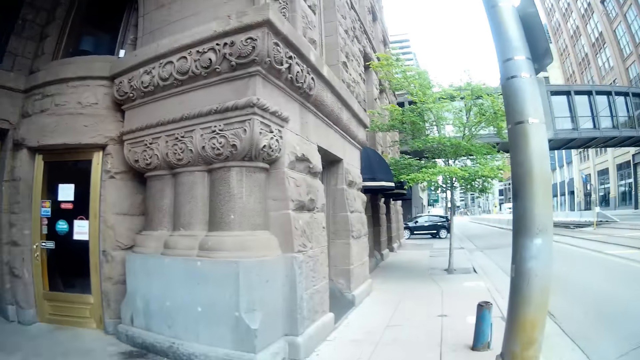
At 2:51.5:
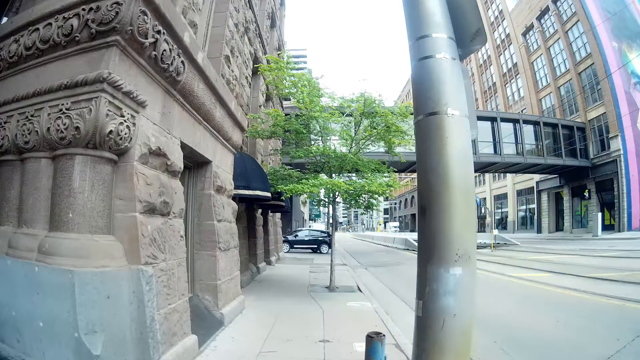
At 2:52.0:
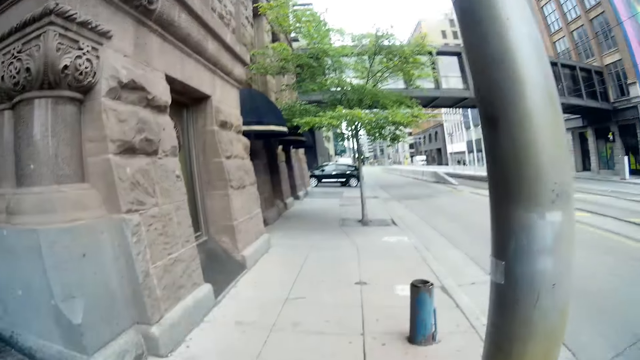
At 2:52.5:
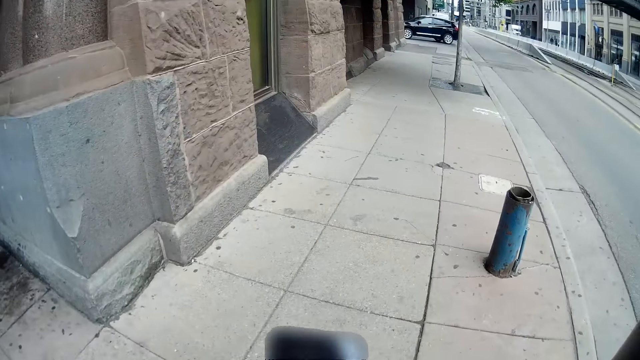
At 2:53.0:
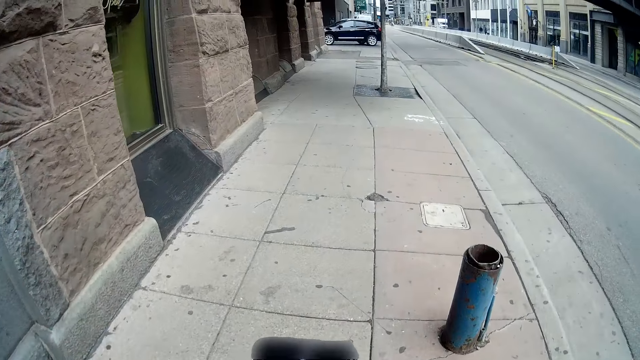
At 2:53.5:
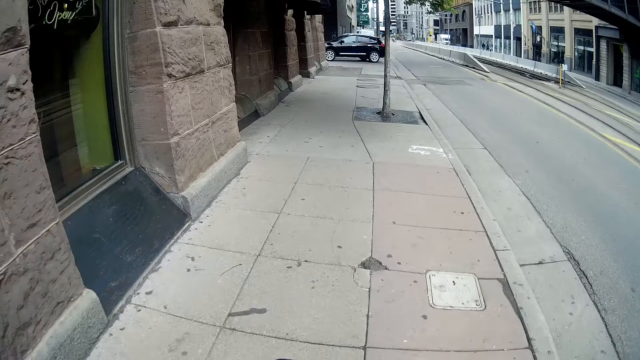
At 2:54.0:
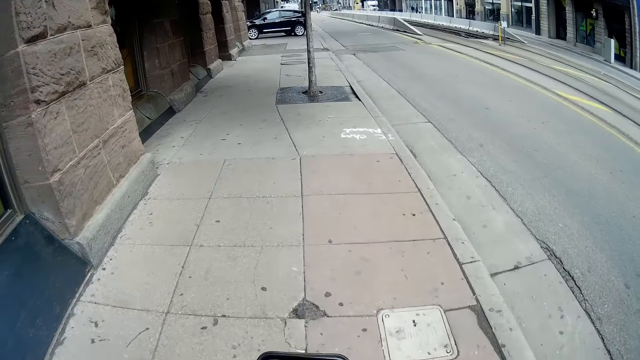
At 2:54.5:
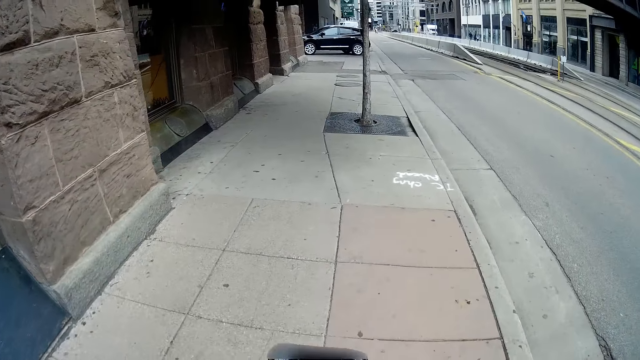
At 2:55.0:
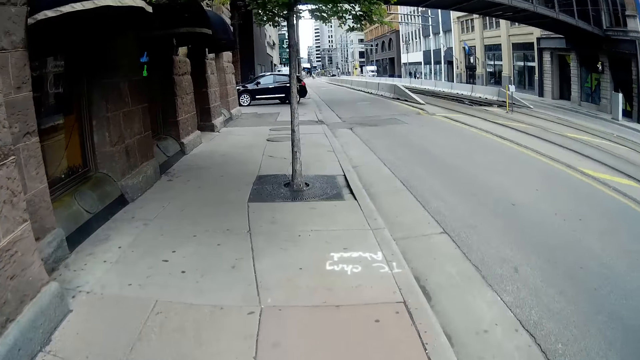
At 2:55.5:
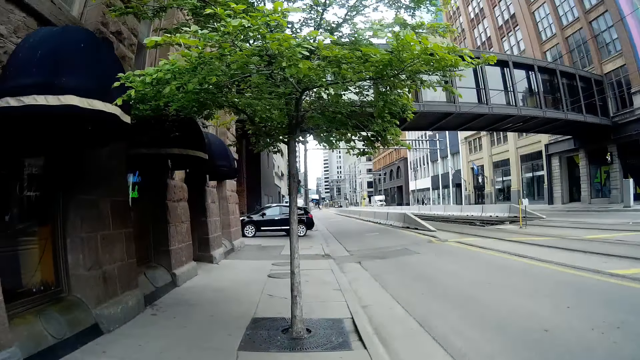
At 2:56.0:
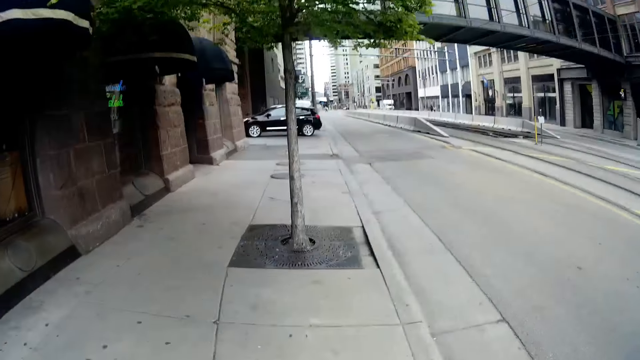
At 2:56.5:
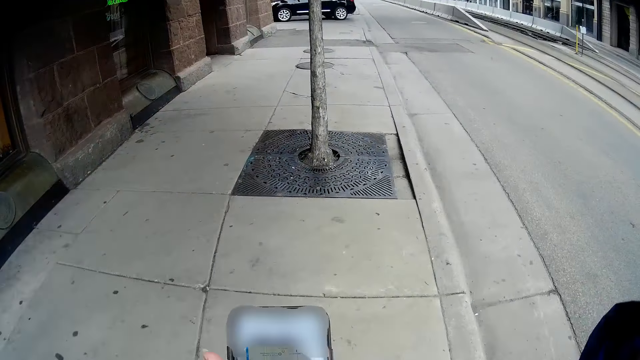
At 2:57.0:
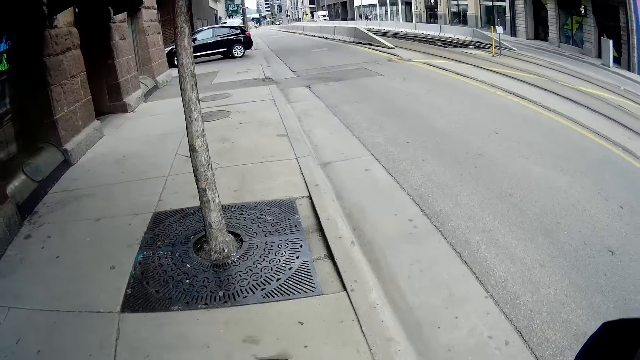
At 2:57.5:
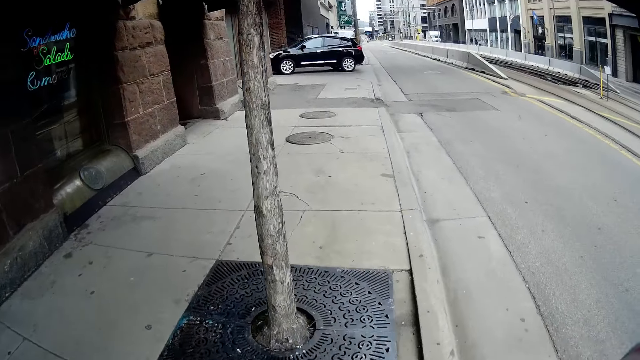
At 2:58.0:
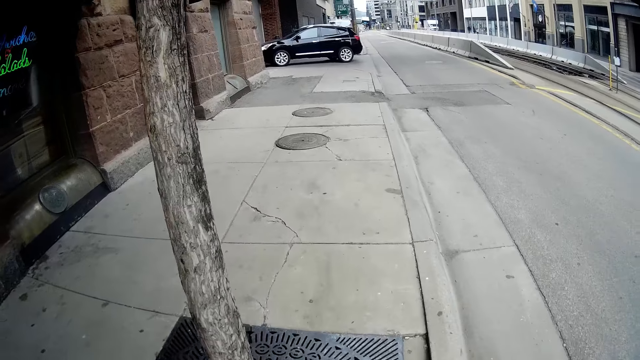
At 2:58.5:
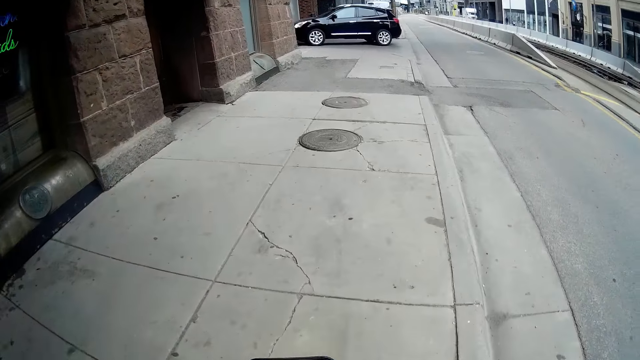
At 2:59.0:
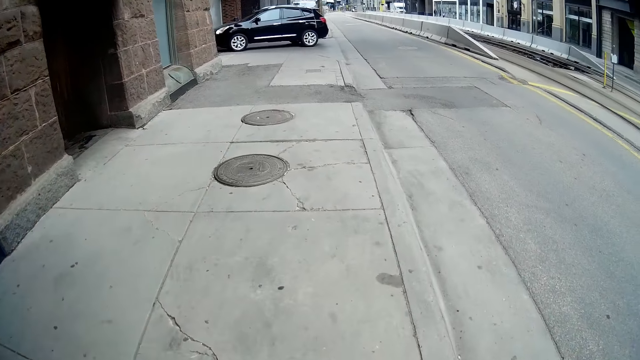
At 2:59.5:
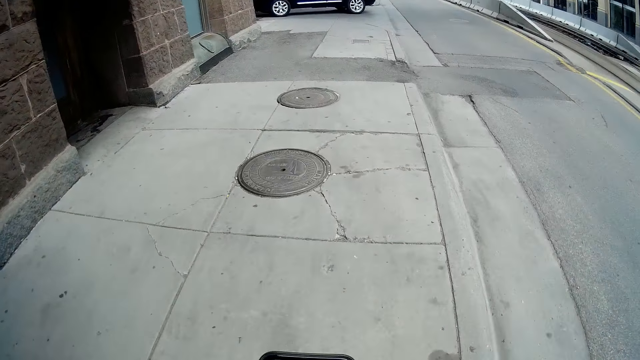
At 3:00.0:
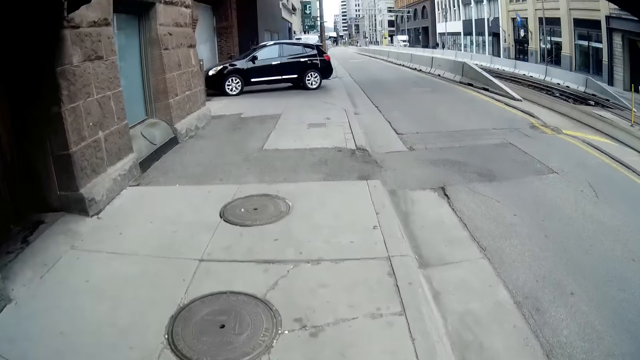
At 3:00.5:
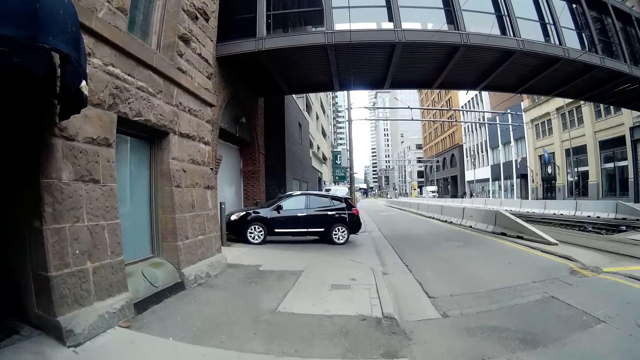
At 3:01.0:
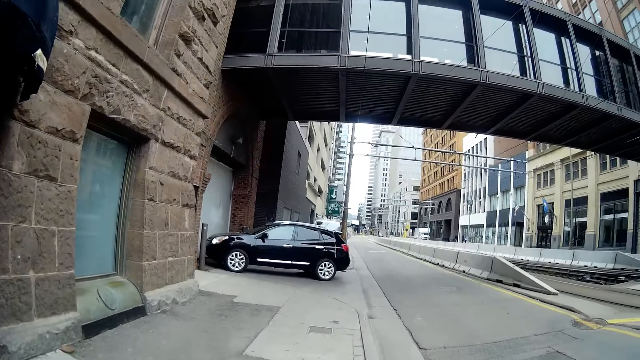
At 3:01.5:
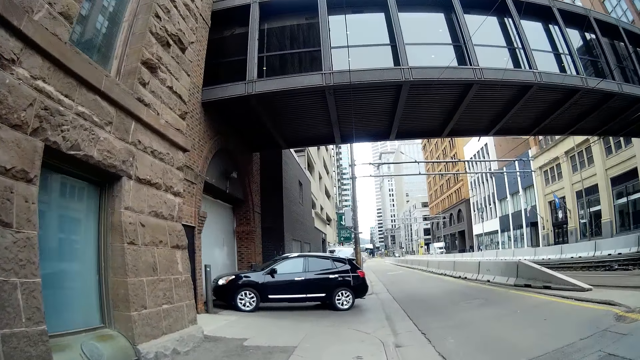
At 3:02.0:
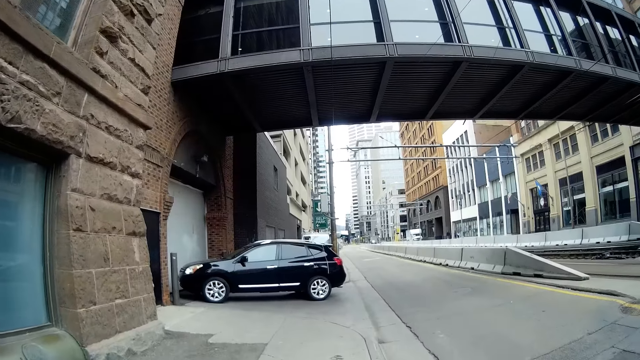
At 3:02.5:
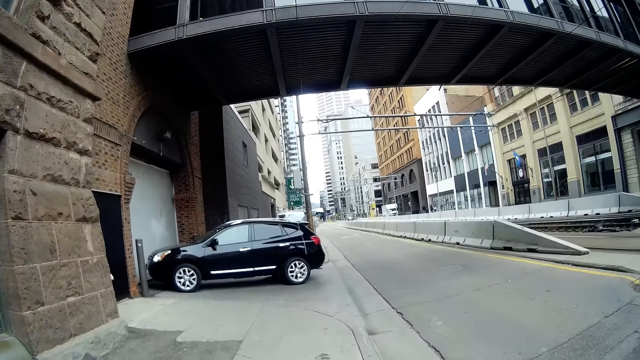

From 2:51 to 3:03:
The camera wearer walks.

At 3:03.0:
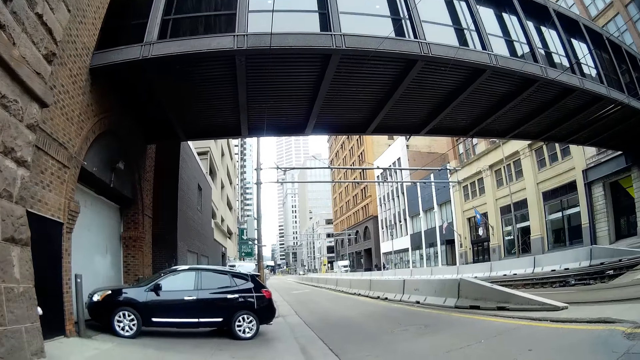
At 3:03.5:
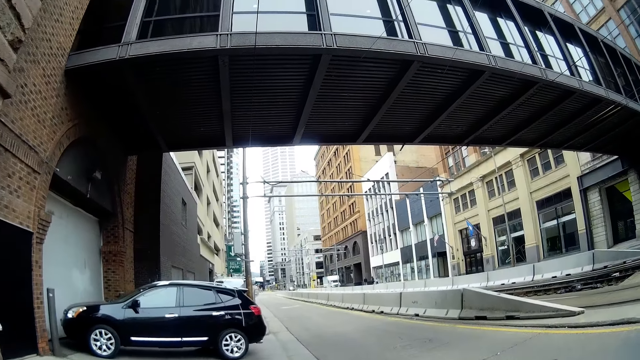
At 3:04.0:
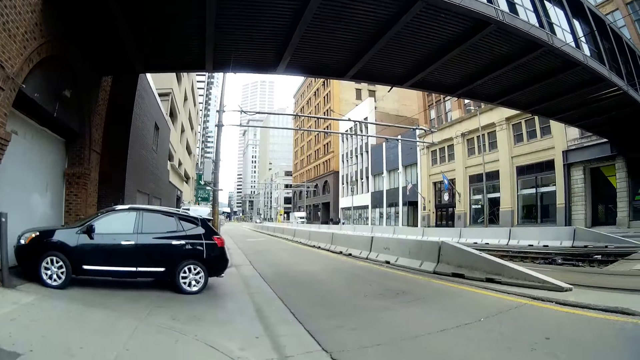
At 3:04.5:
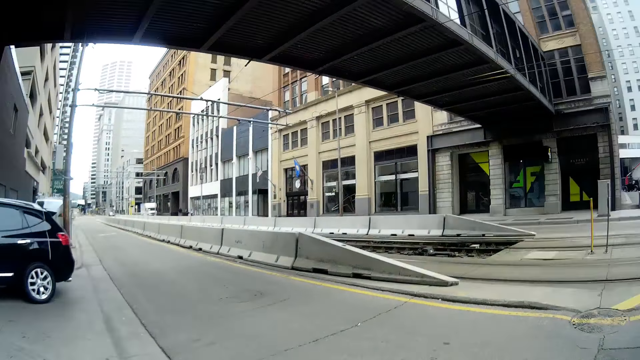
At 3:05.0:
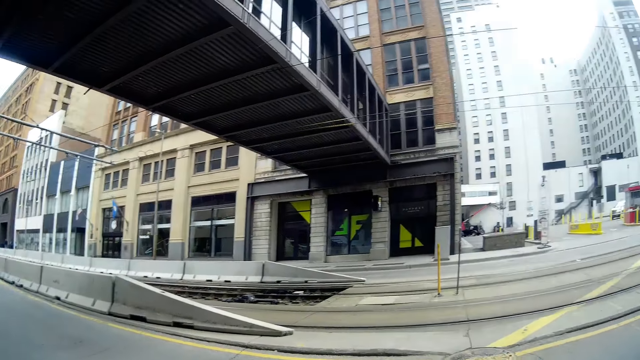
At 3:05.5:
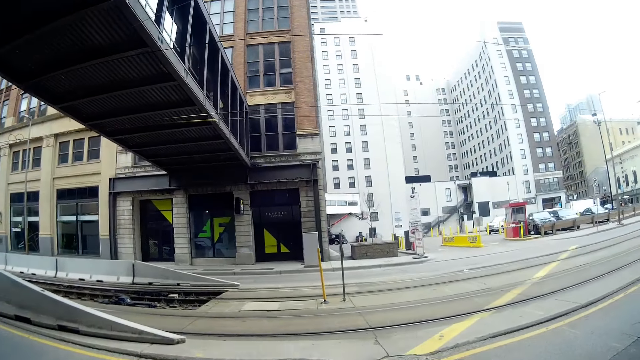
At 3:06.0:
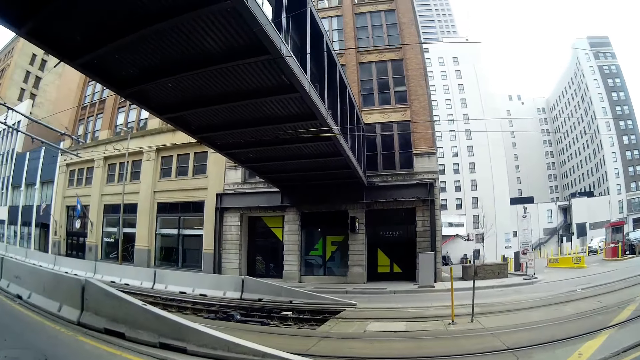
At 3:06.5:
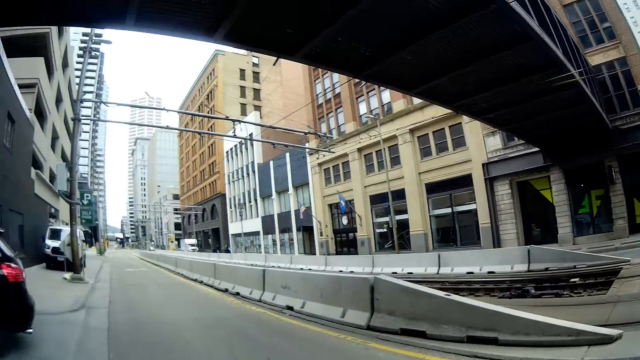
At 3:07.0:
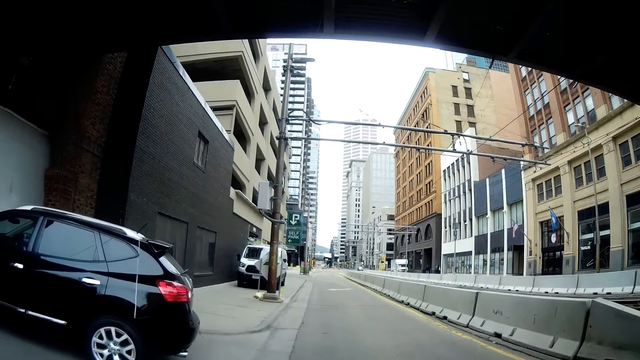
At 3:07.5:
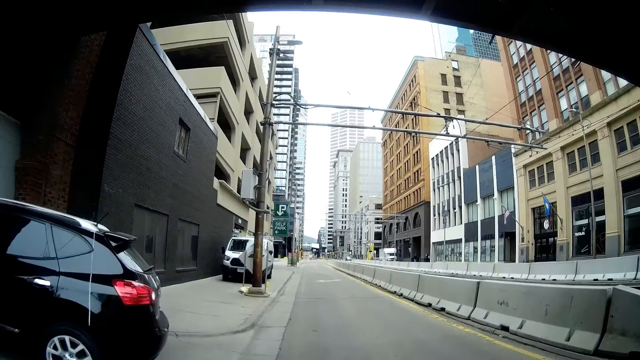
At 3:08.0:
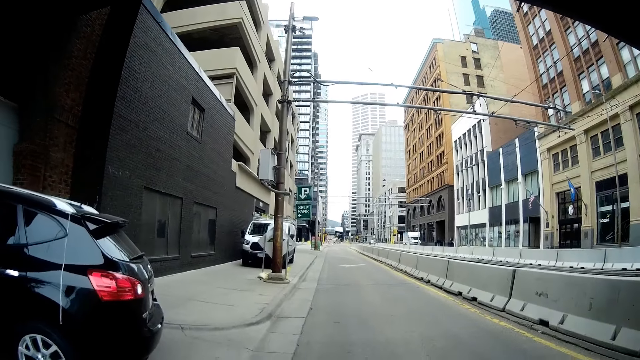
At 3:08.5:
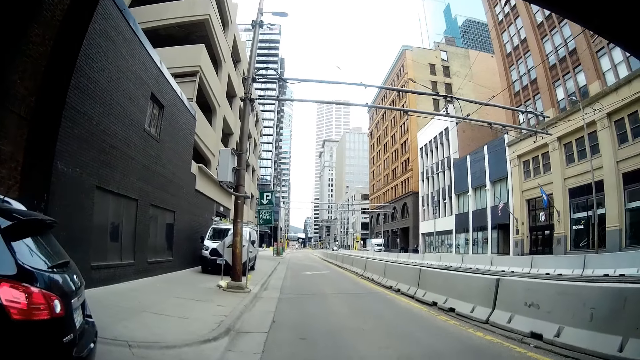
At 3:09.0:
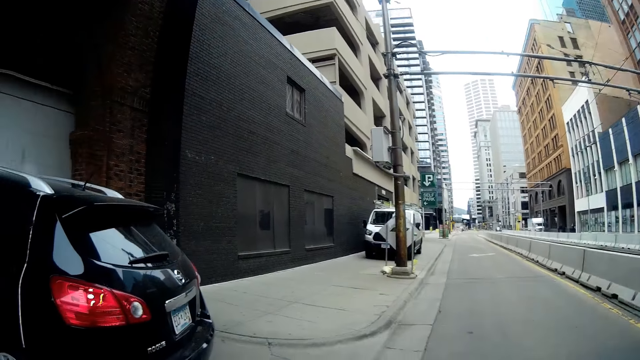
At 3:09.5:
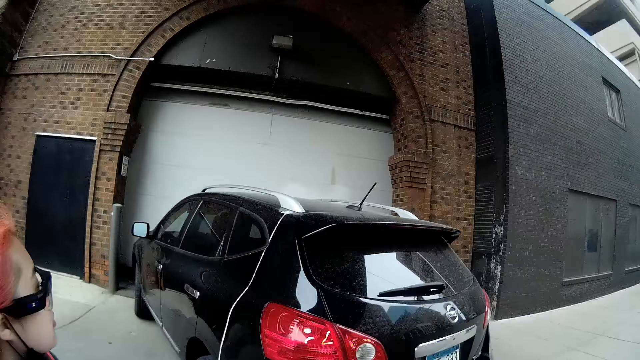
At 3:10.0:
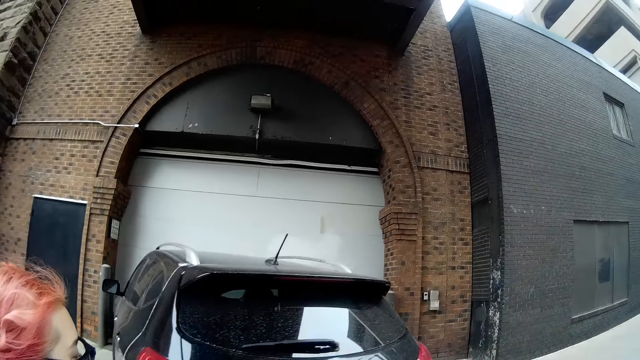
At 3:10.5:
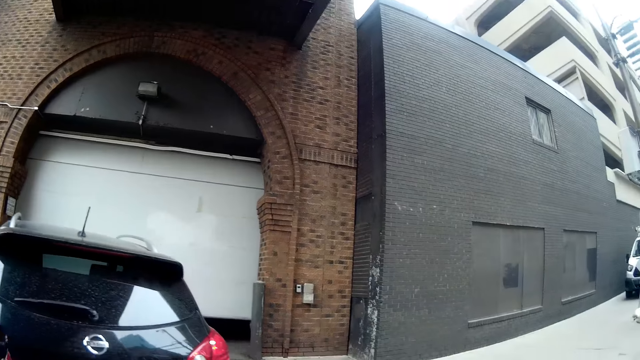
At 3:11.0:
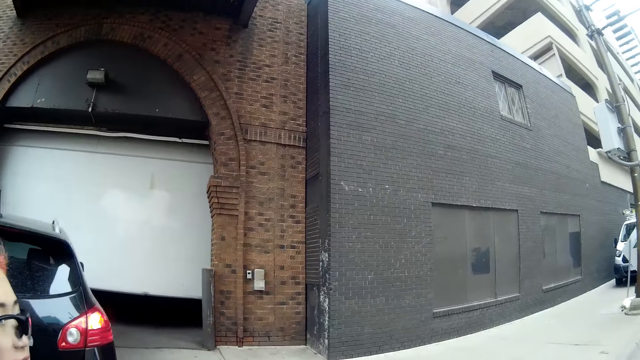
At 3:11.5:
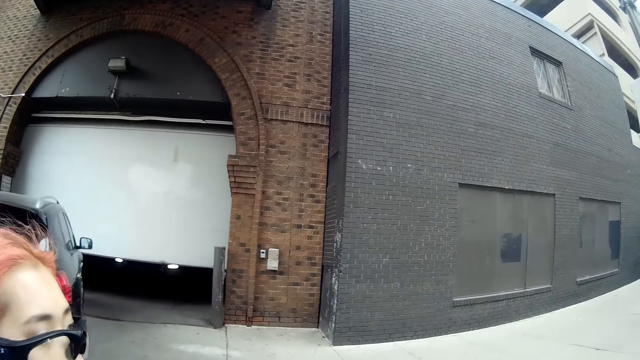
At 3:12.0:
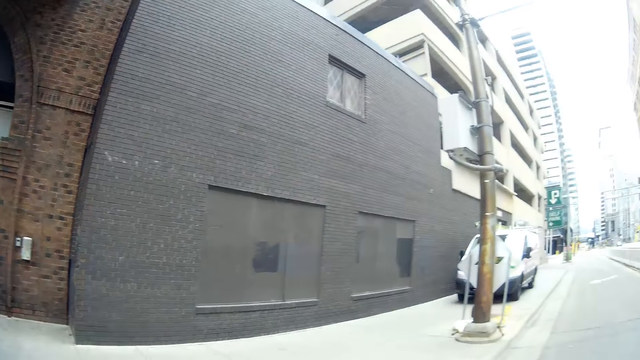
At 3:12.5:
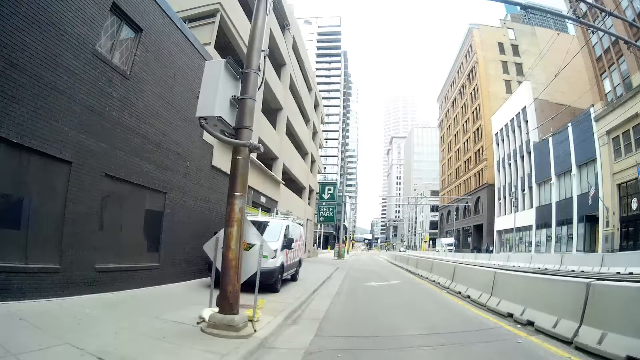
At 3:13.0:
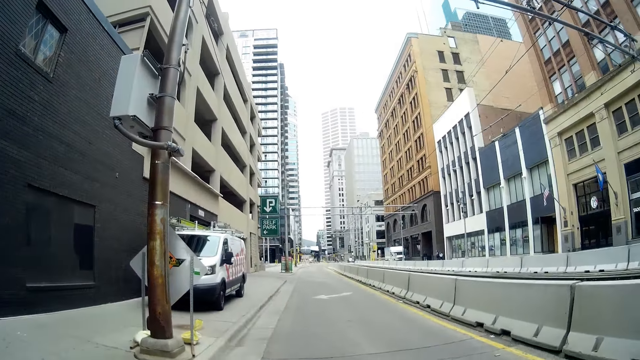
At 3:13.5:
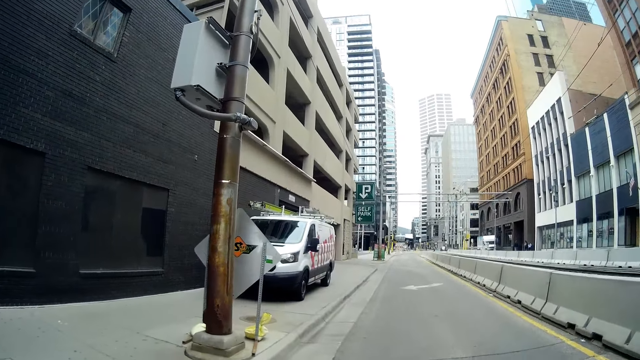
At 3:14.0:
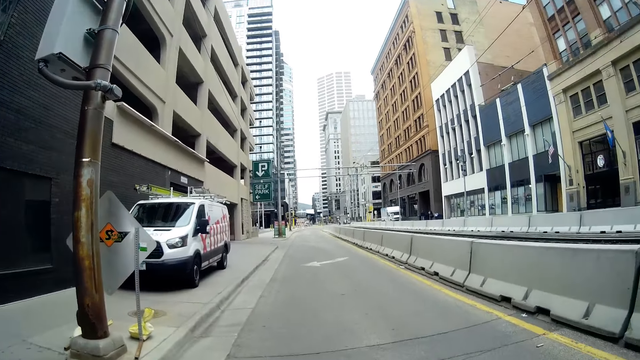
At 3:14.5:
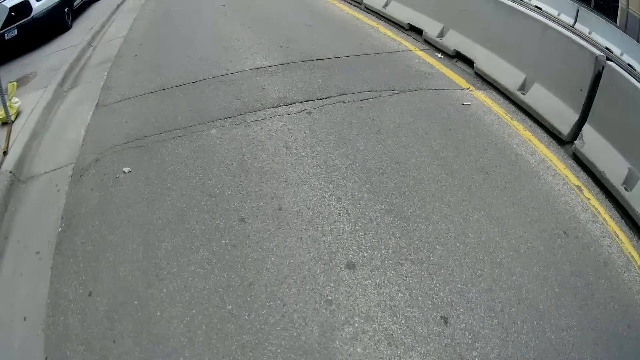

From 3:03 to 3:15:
The camera wearer walks past a black car on a sidewalk.
